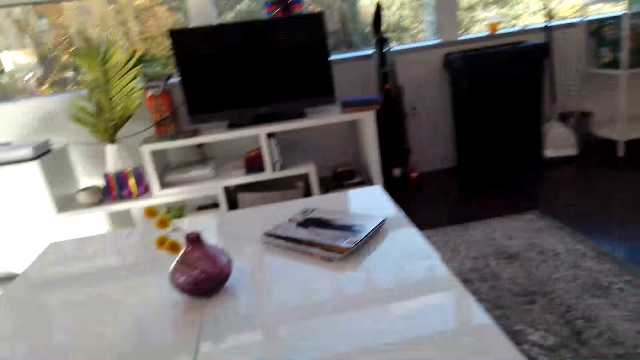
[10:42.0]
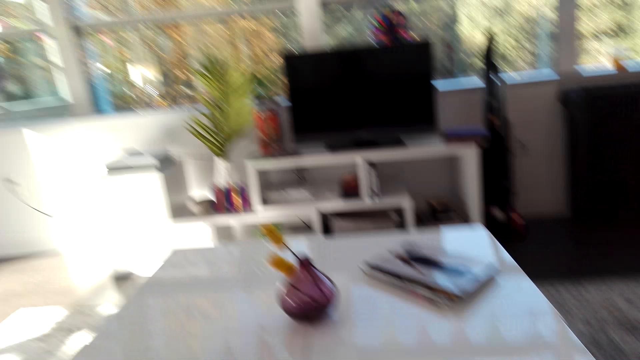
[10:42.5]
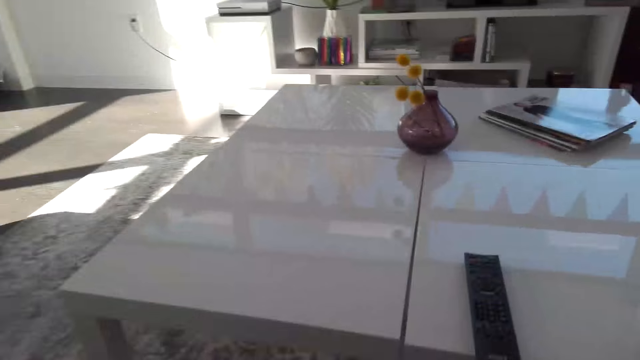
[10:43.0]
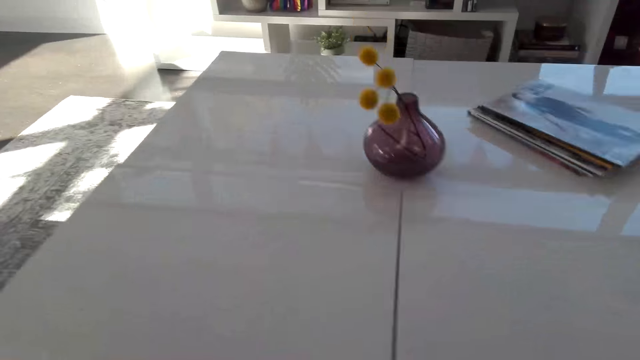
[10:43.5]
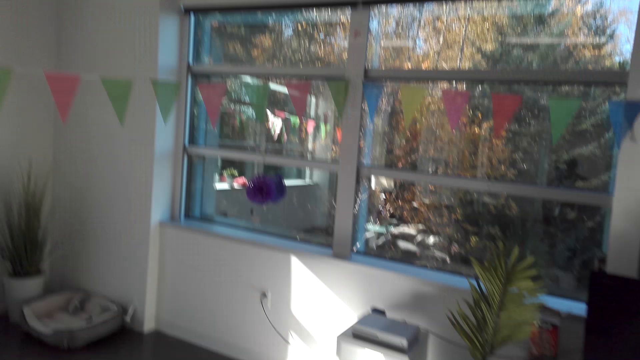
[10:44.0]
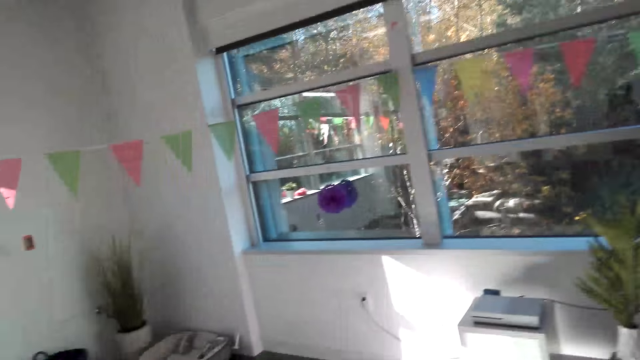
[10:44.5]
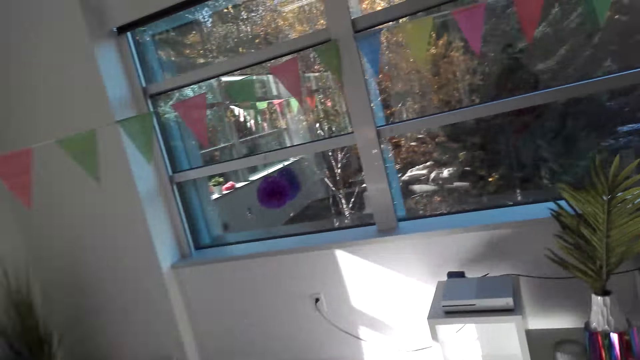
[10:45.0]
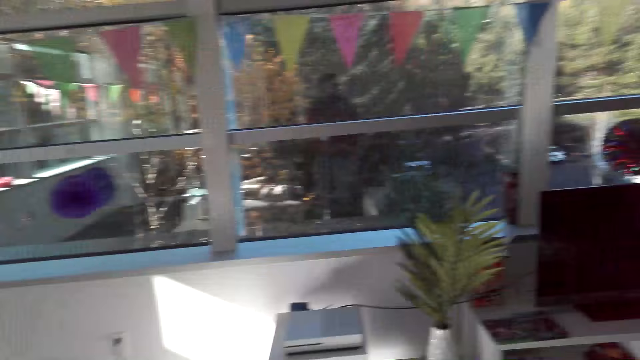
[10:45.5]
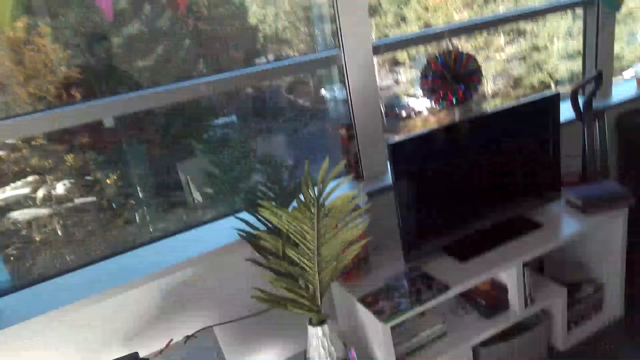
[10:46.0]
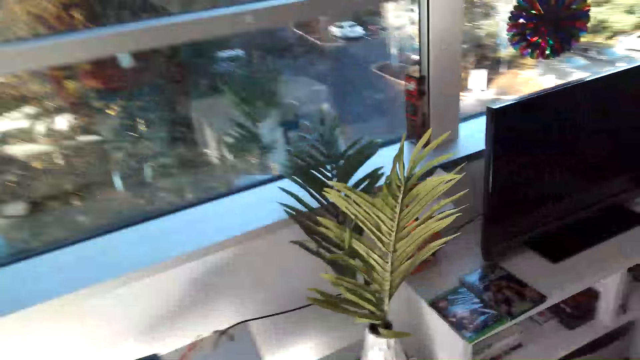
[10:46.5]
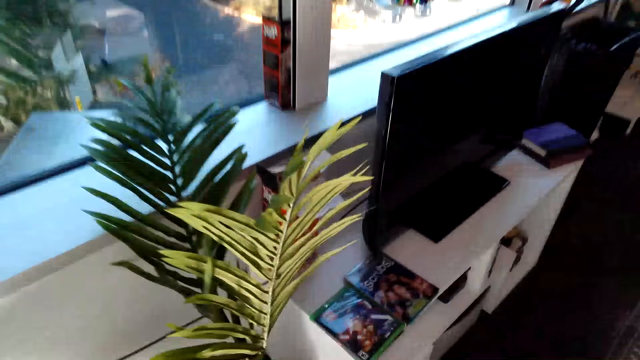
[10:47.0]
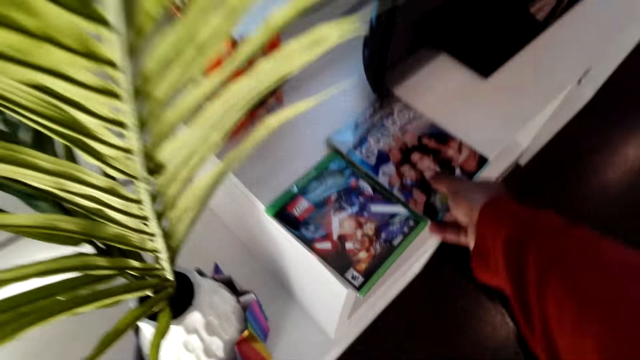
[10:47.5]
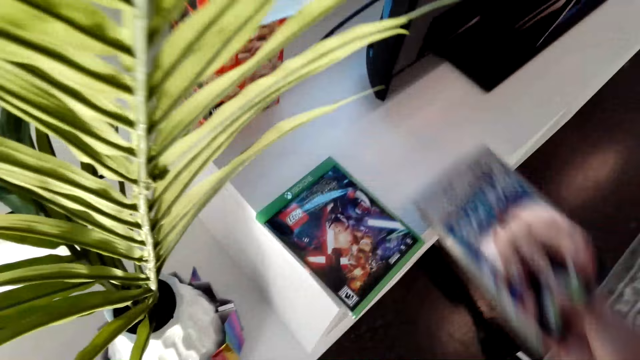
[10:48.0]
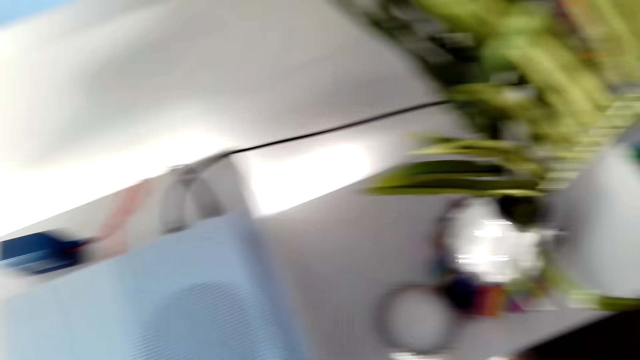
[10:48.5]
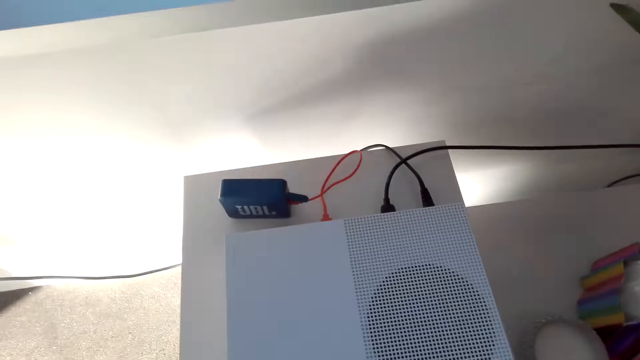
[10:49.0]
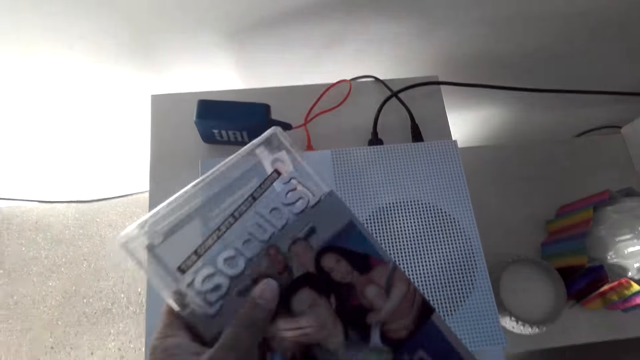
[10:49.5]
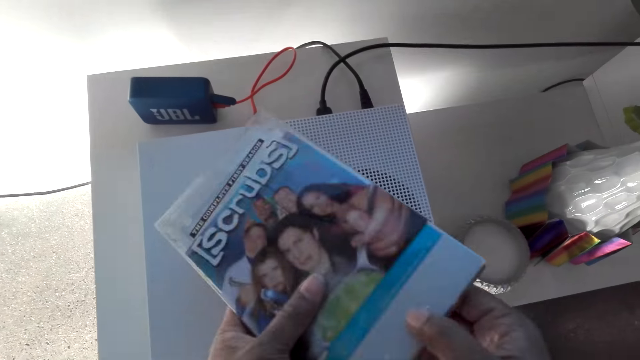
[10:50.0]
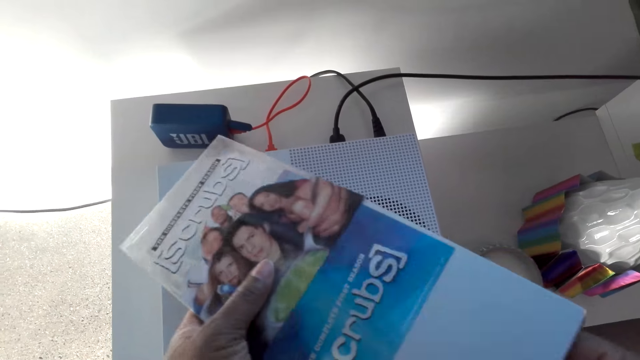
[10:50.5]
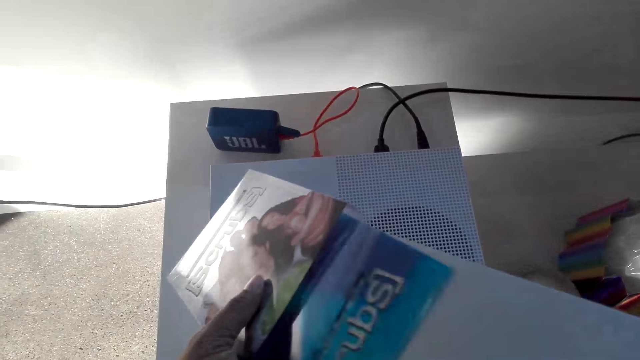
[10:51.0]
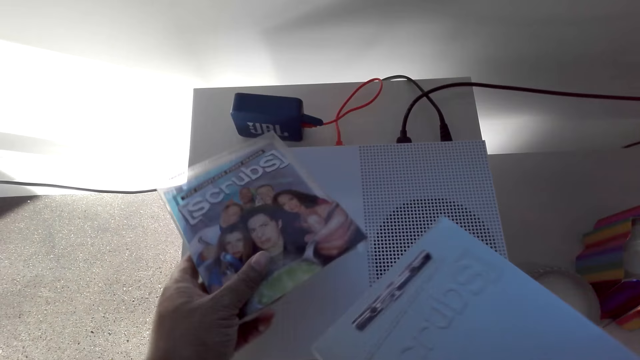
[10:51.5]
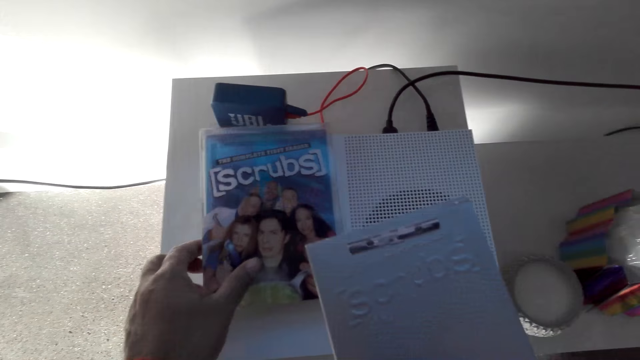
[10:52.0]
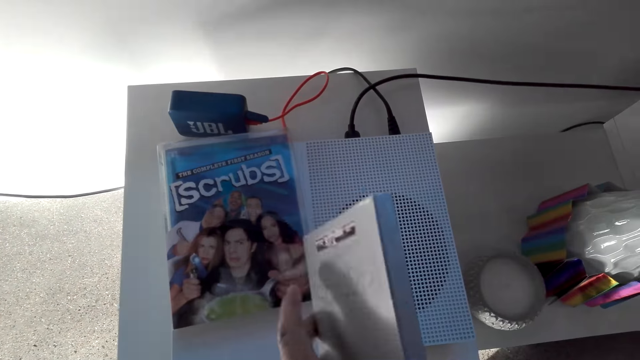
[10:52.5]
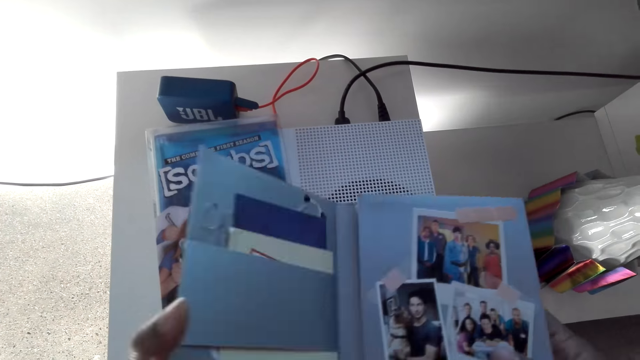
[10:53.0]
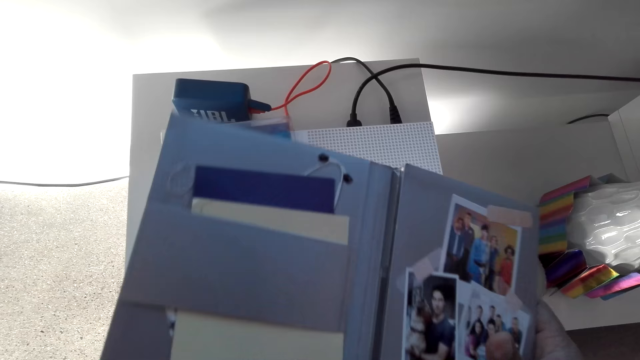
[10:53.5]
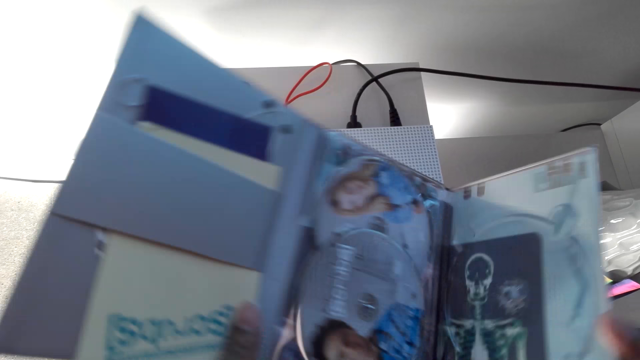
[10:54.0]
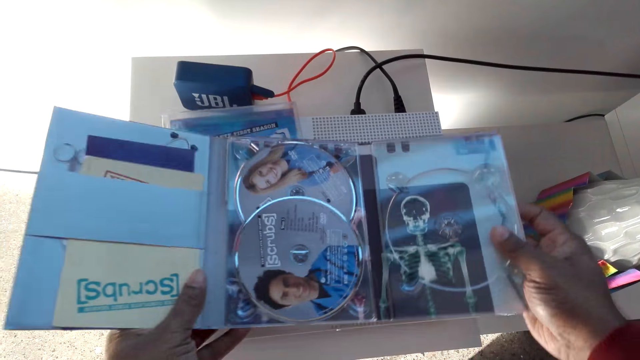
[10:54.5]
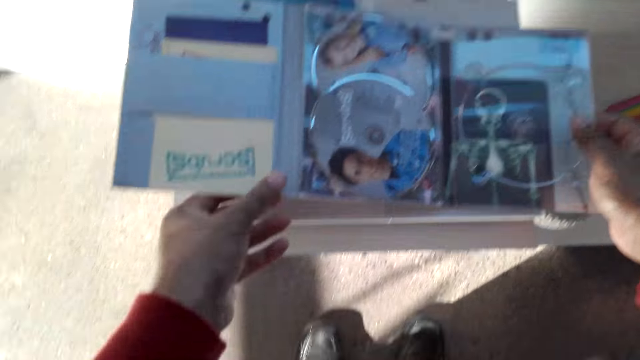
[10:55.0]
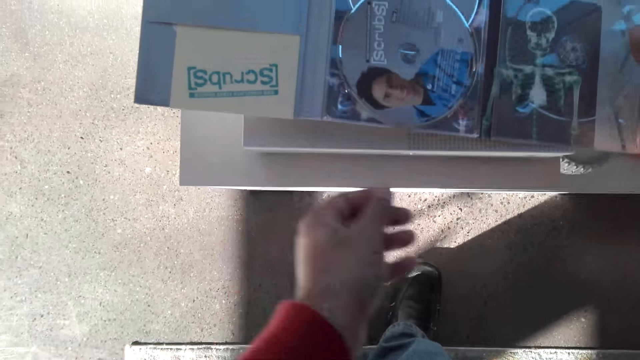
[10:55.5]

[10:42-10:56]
The camera wearer walks. They take the compact disc case. They remove the compact disc case cover. They put the compact disc case cover down. They open the compact disc case. They put the compact disc case down.

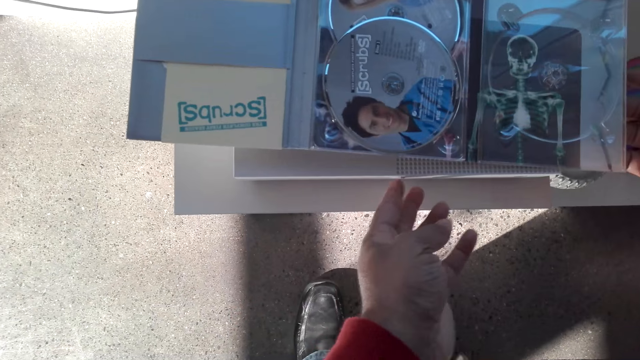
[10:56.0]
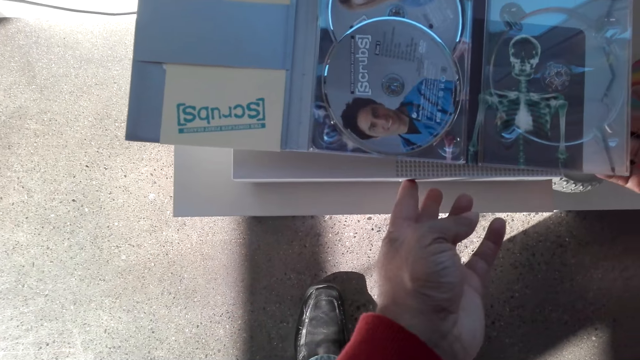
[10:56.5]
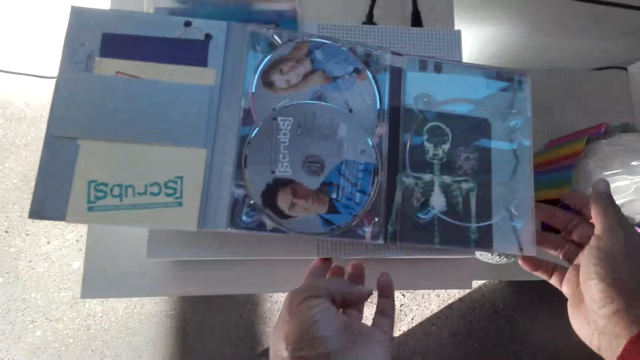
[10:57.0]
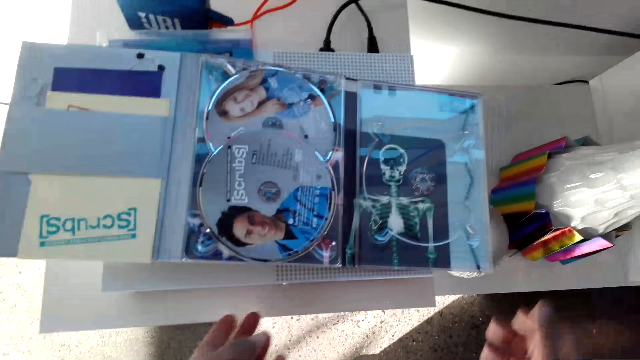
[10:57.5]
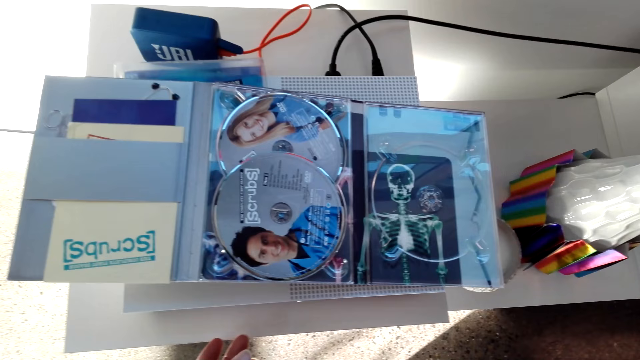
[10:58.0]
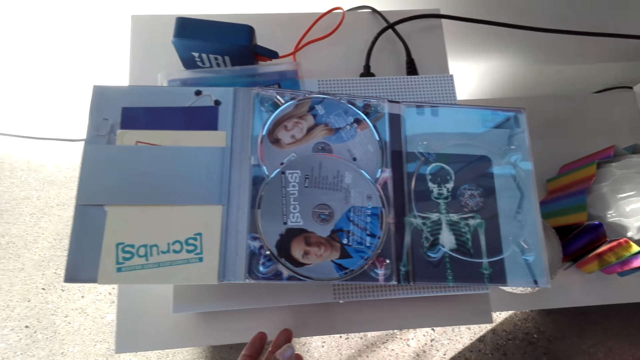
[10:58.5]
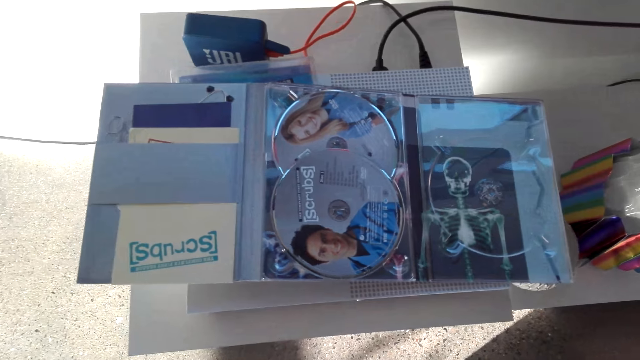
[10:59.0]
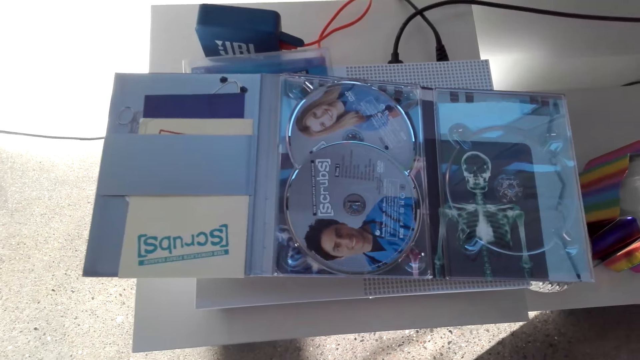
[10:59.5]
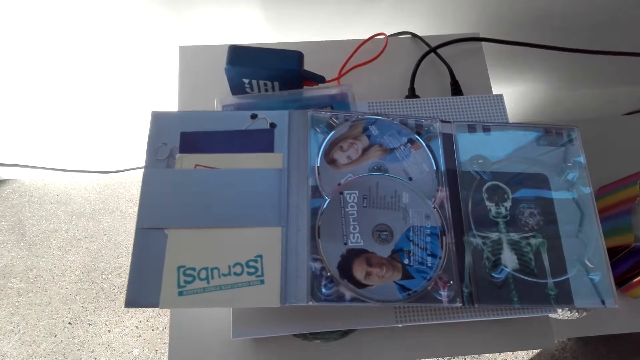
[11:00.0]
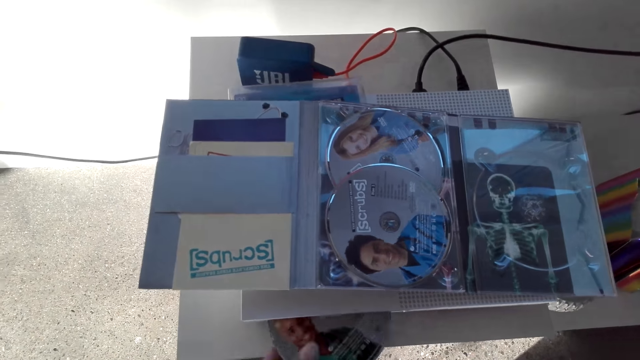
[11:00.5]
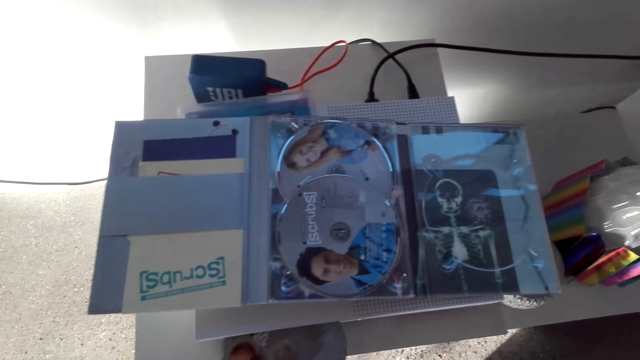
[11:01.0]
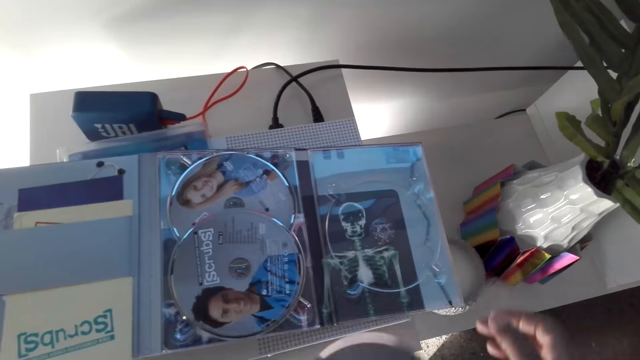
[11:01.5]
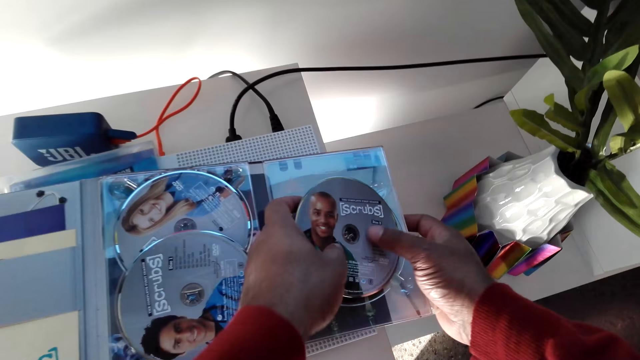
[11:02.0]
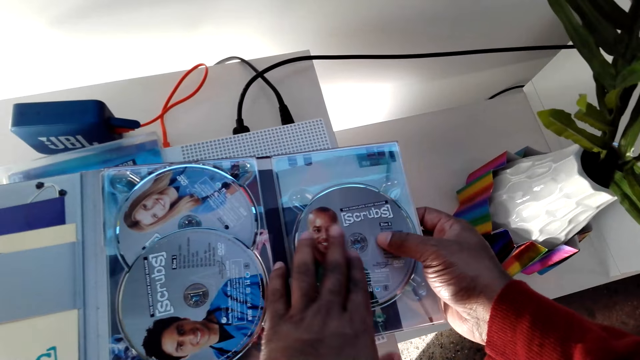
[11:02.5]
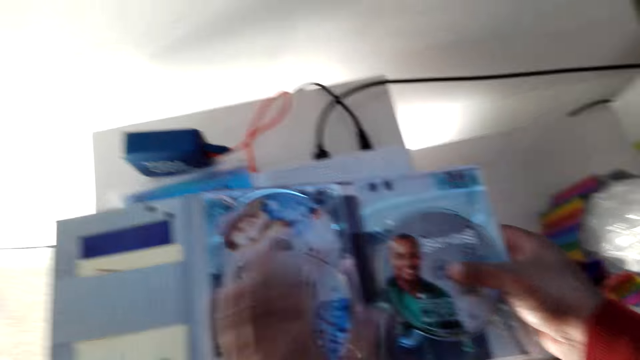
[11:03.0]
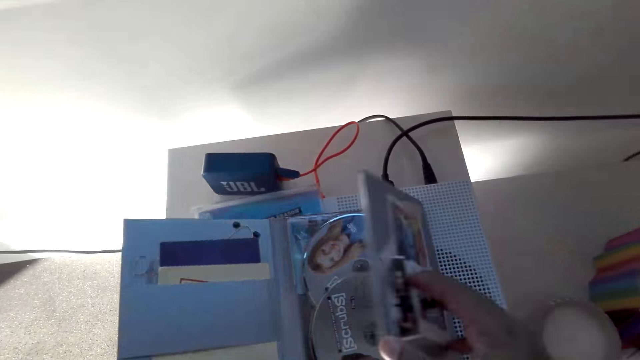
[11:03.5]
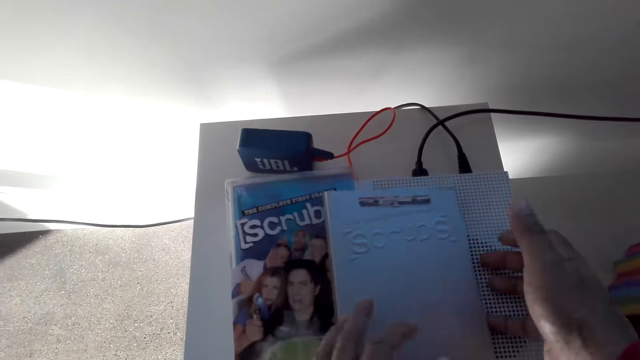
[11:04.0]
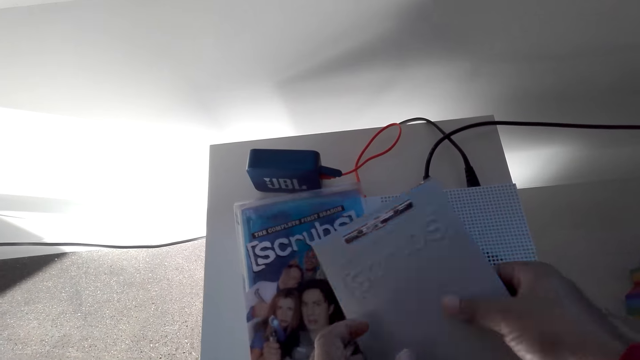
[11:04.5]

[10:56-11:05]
The camera wearer presses the compact disc player. They open the compact disc player. They take the compact disc. They put the compact disc in the case. They close the compact disc case.
